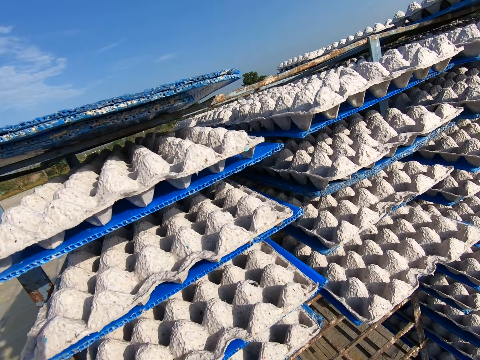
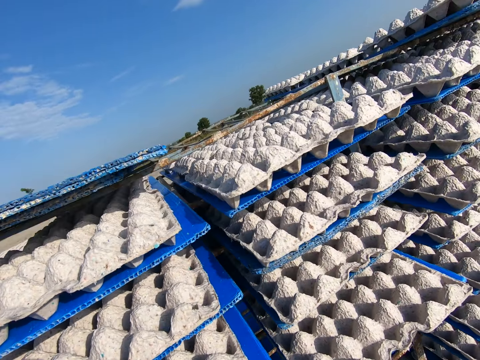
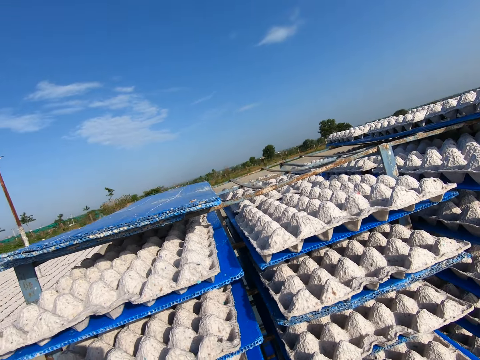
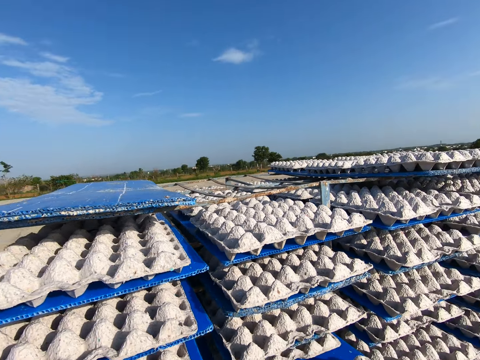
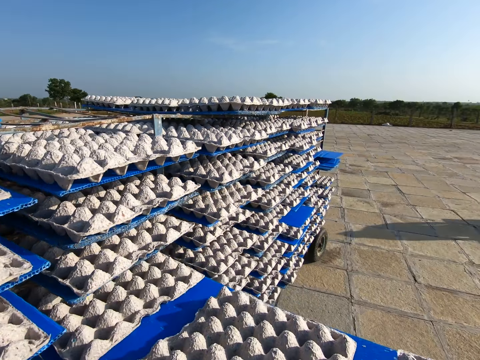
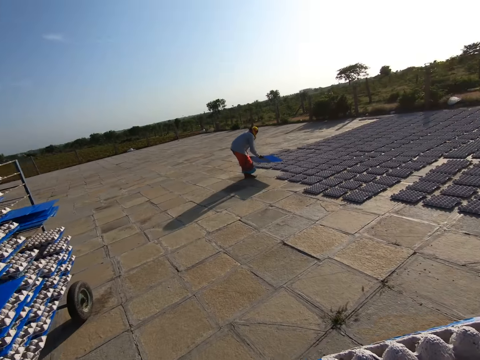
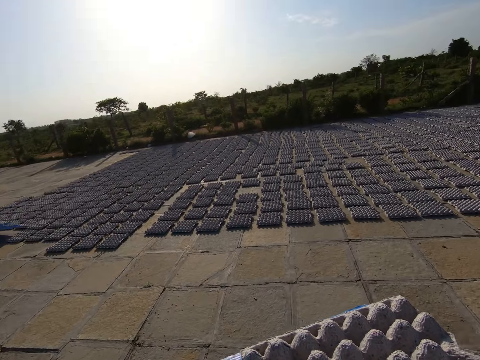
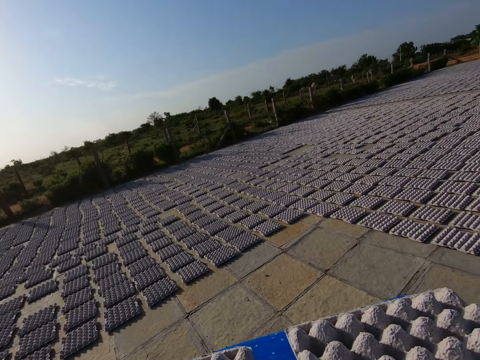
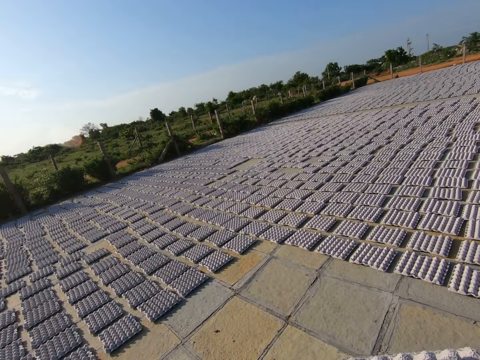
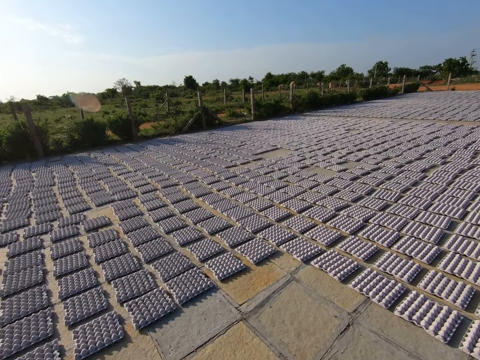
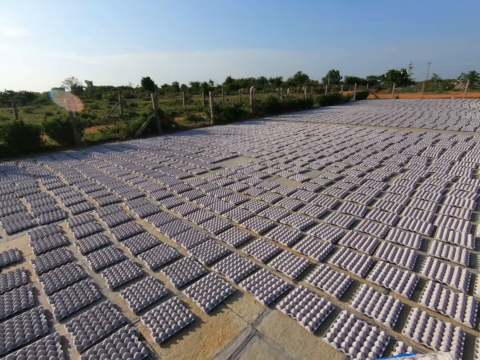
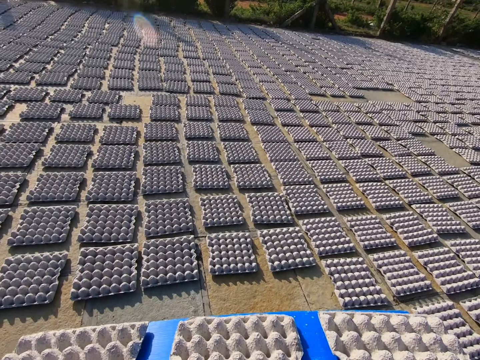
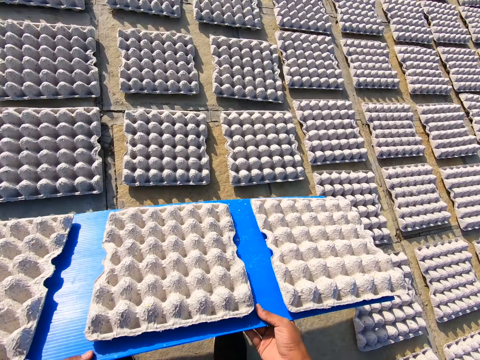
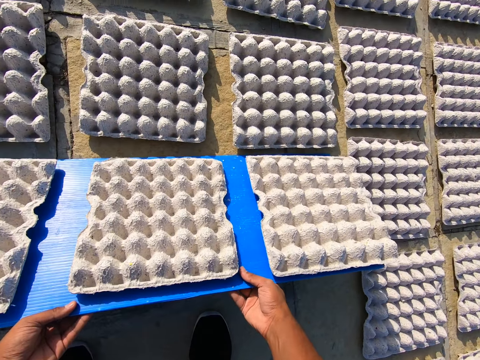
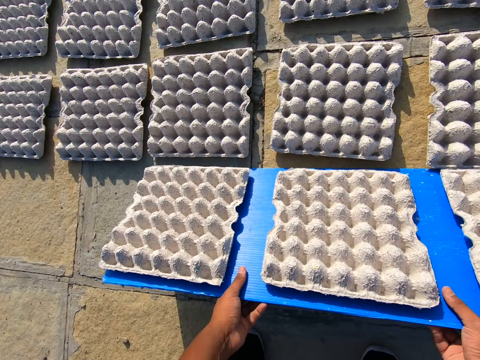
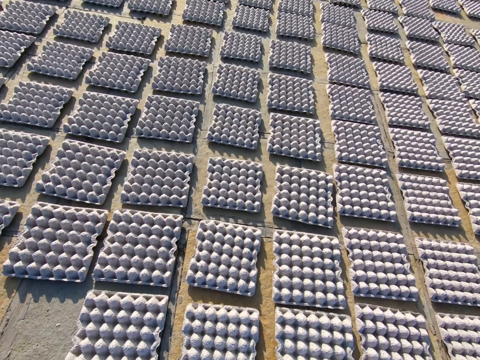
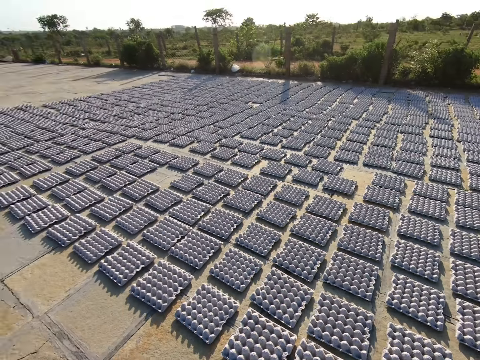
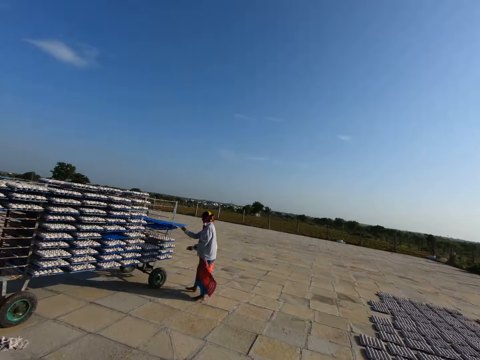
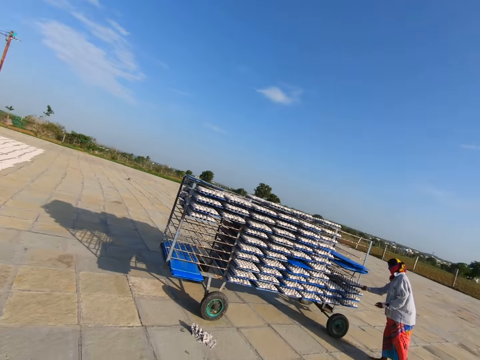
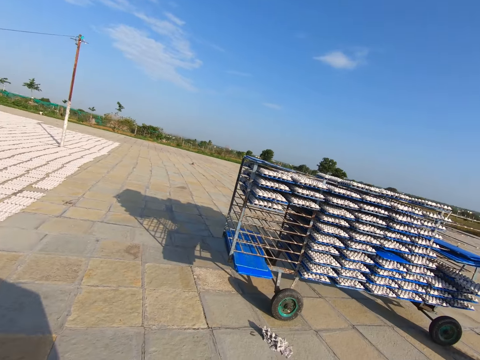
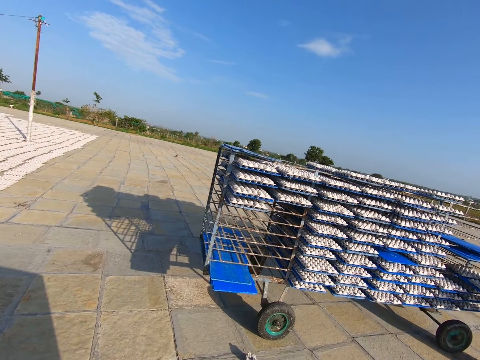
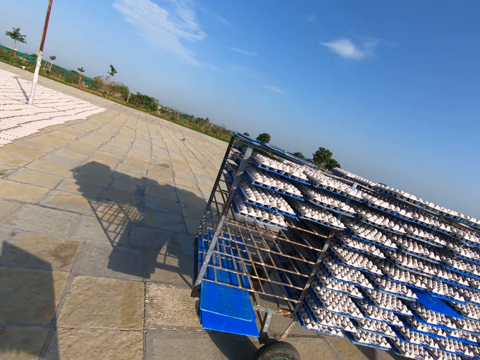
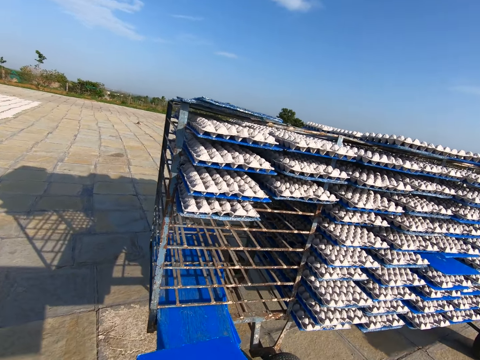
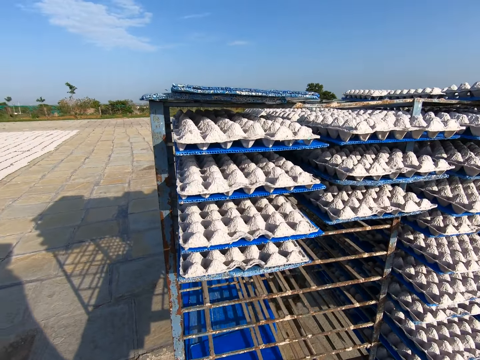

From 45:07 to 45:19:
The camera wearer removes a tray of egg crates from the shelf with both hands and carries the tray of egg crates with both hands. The woman places the tray of egg crates on the floor with both hands. The camera wearer walks on the ground. They place the tray of egg crates on the floor with both hands. They pour the egg crates from the tray on the floor with both hands. They walk towards the rack in the field. Another woman picks up a tray from the rack with her right hand.

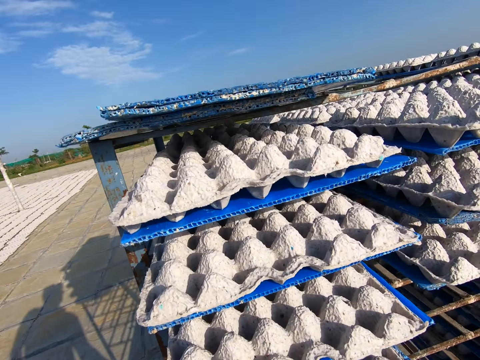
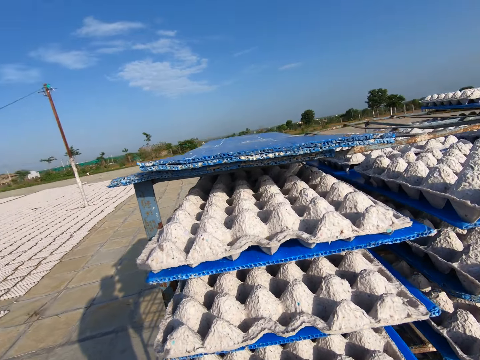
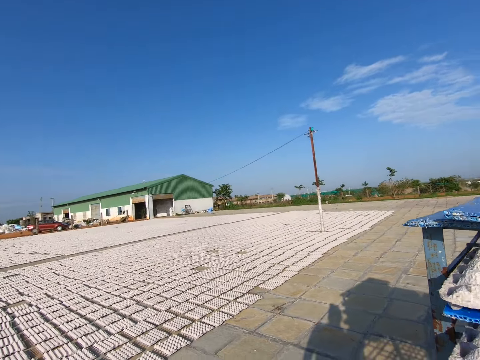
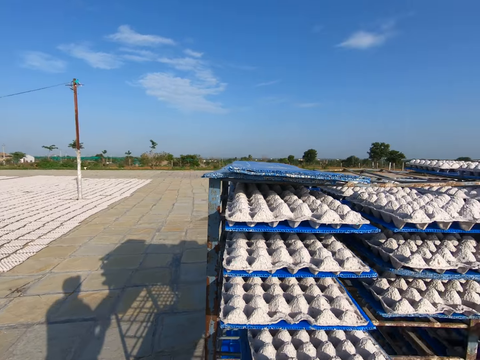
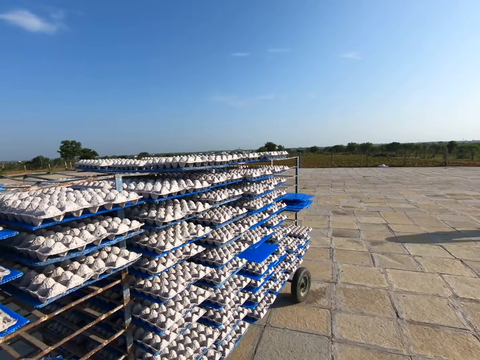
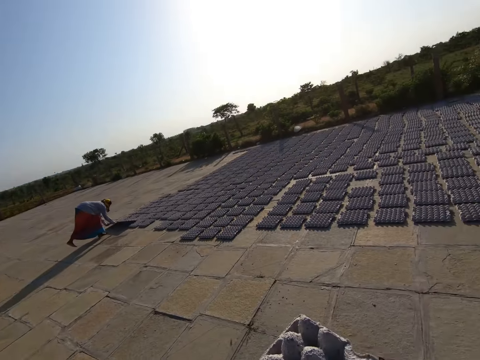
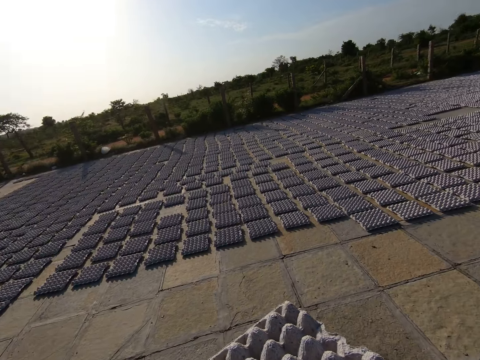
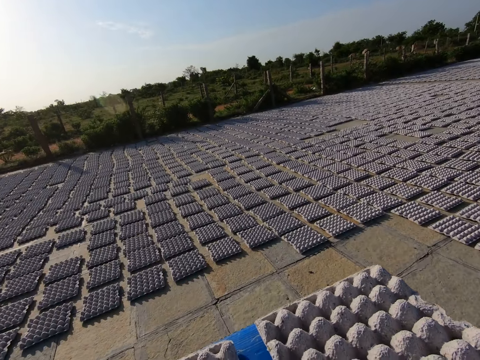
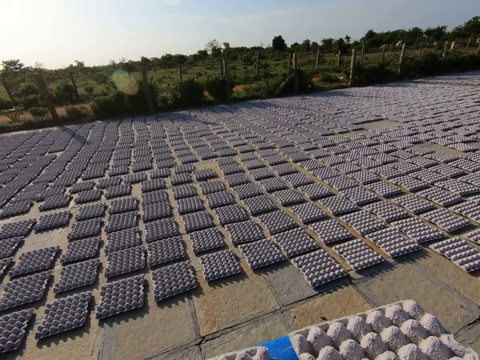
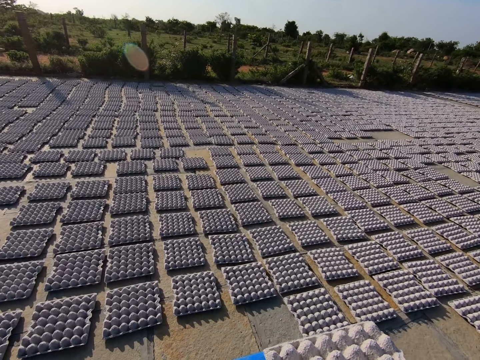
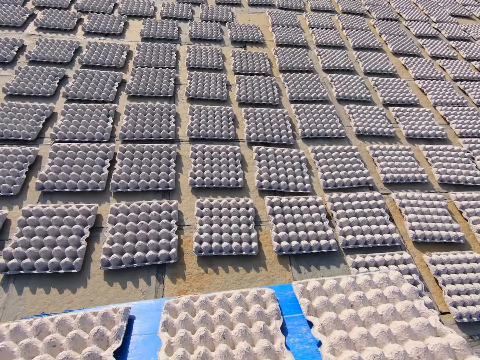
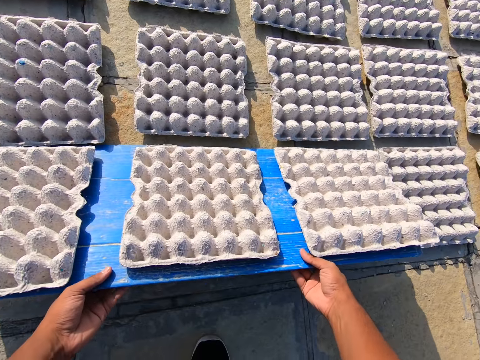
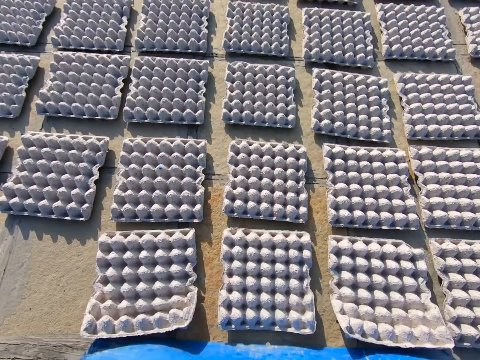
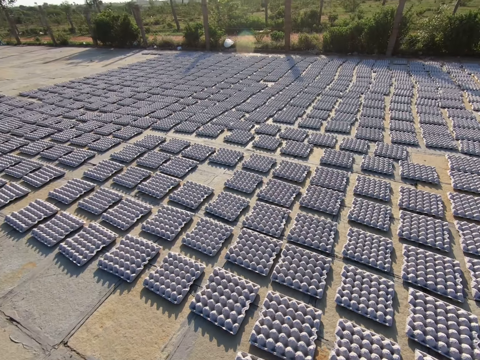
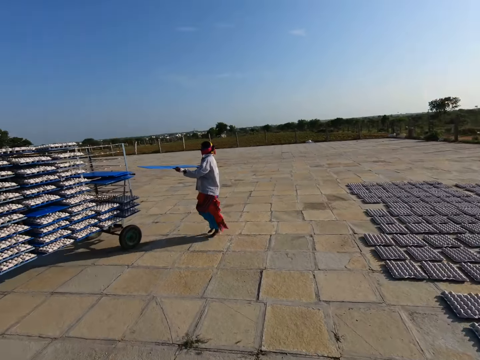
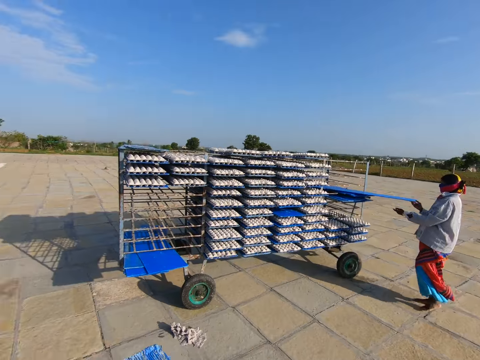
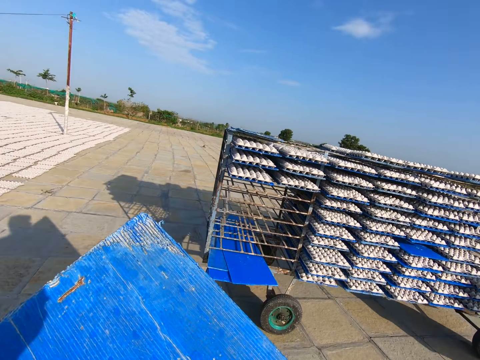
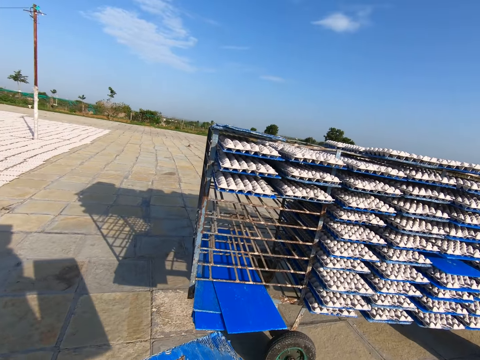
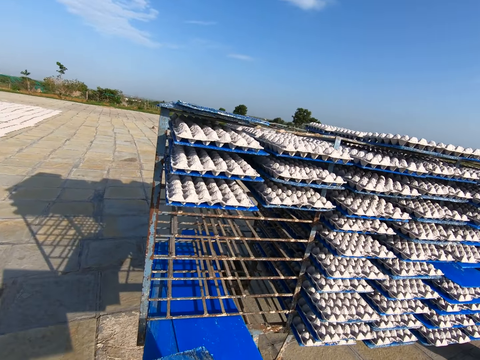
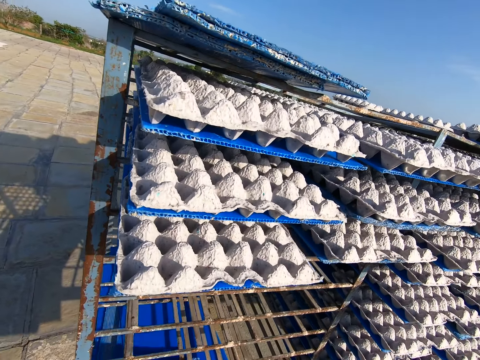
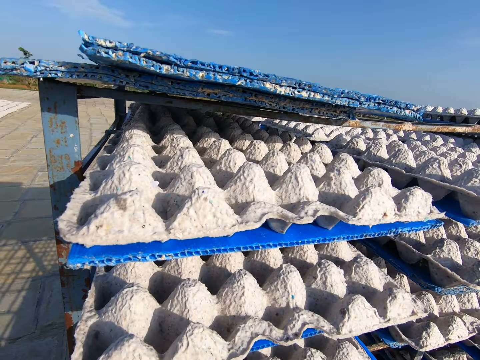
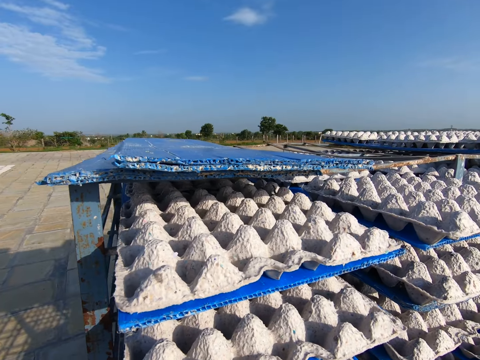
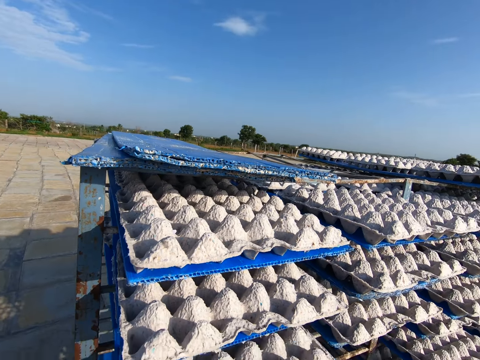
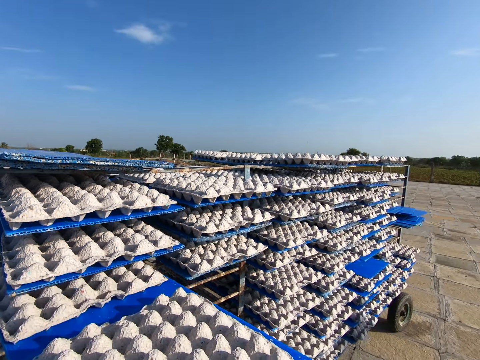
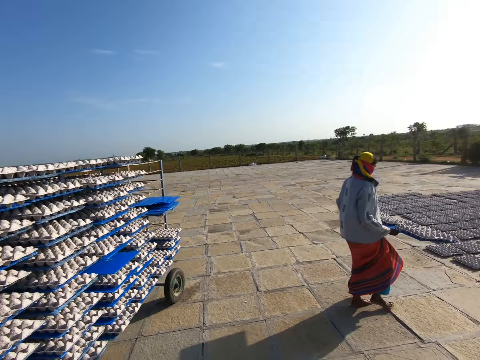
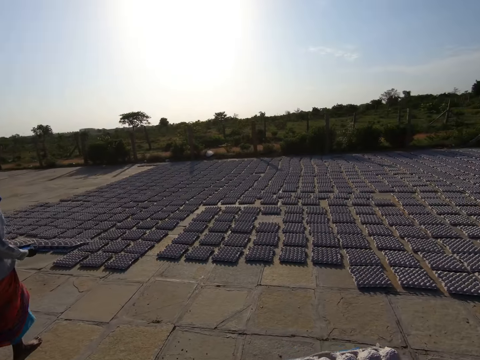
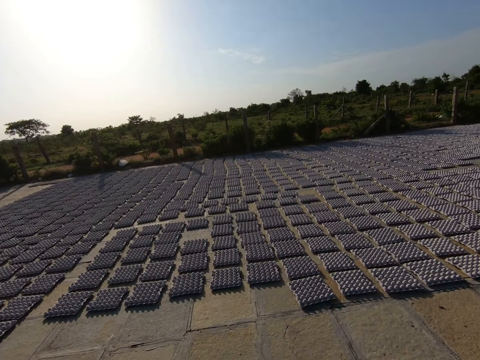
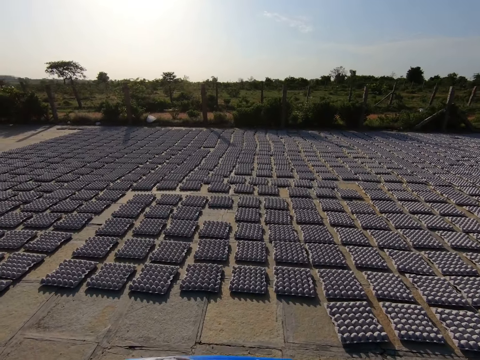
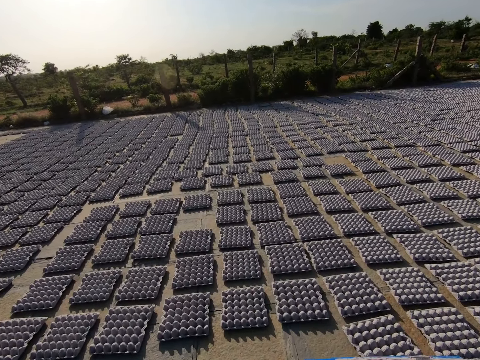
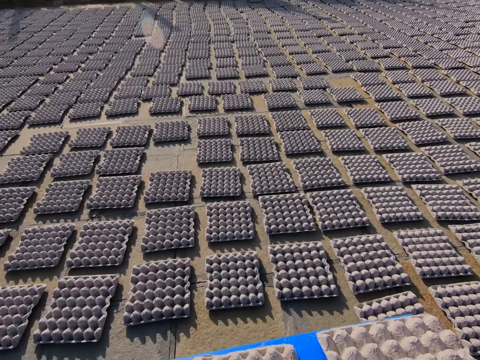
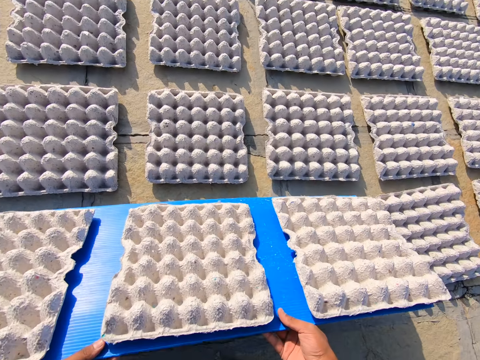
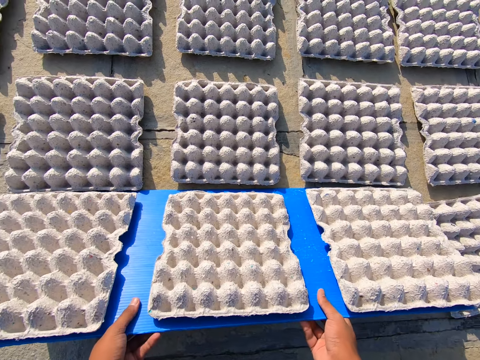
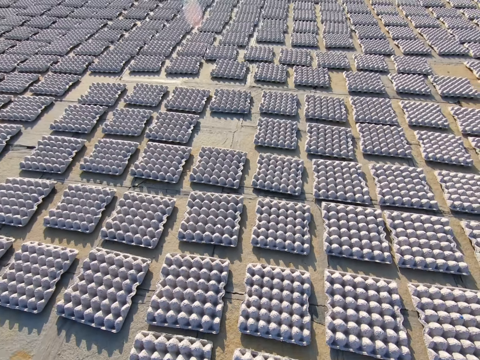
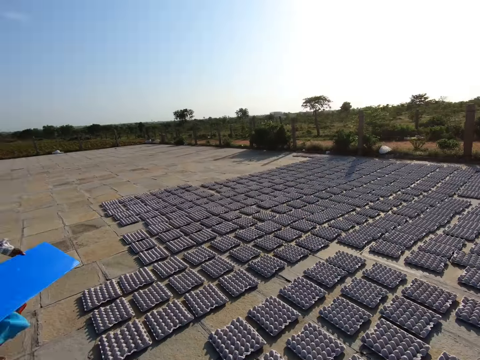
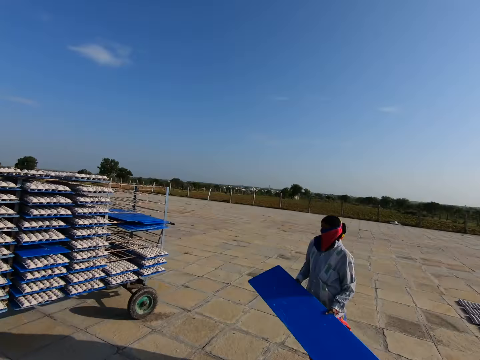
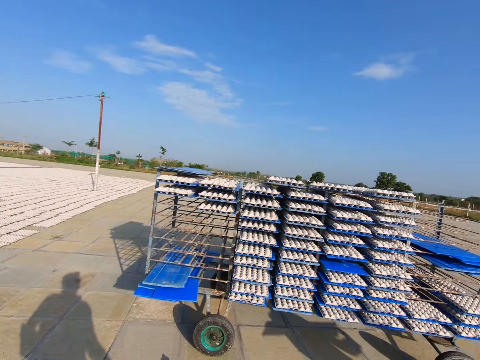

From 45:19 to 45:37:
The camera wearer picks up a plastic tray from the rack with both hands. A woman rests the tray on the ground with both hands. The camera wearer walks away from the rack in the field. They rest the tray in both hands on the ground. They drop crates from the tray in both hands to the ground. They drop crates again. The woman places the tray in the rack with both hands and pushes the tray into the rack with her right hand. The camera wearer walks towards the rack in the field. They drop the plastic tray. They pick up a plastic tray from the rack with both hands. They walk away from the rack in the field. They rest the tray in both hands on the ground. They drop crates from the tray in both hands to the ground. They walk towards the rack in the field.
